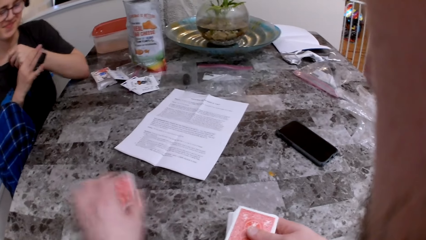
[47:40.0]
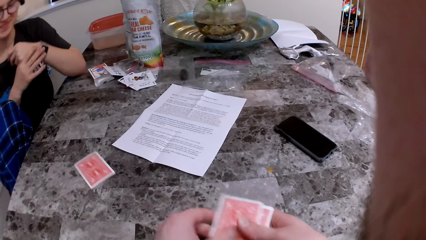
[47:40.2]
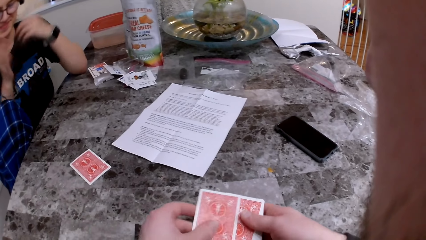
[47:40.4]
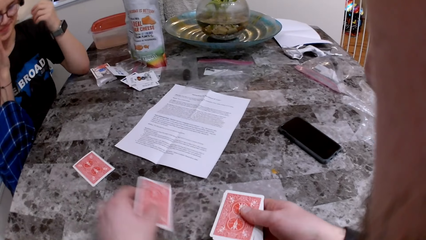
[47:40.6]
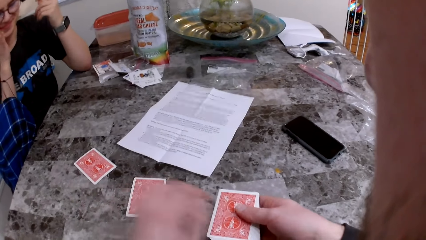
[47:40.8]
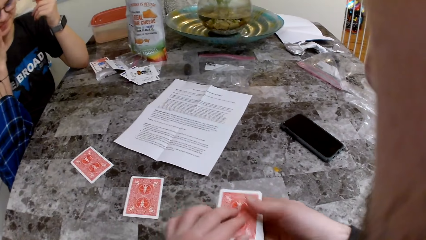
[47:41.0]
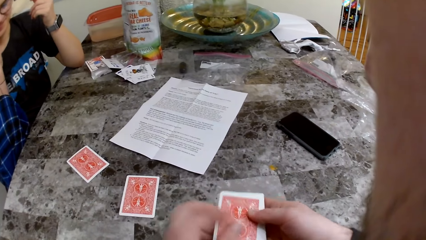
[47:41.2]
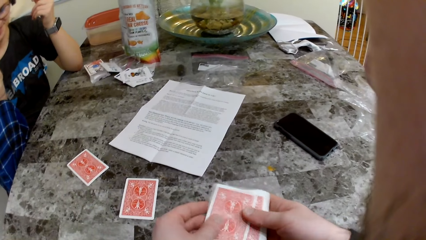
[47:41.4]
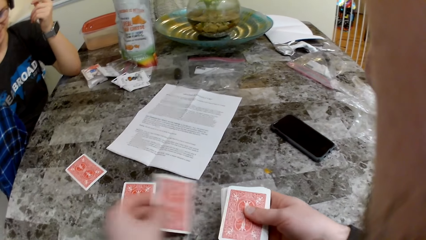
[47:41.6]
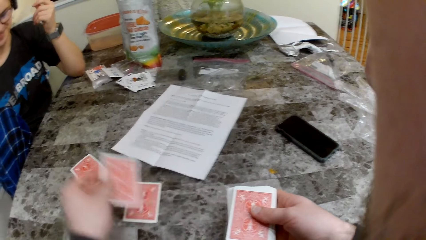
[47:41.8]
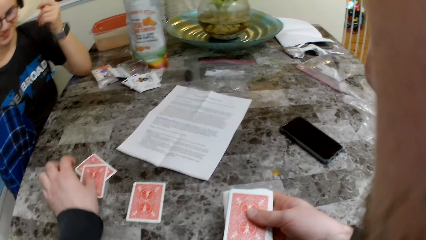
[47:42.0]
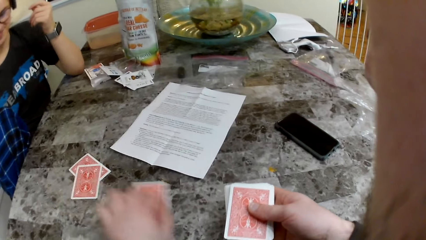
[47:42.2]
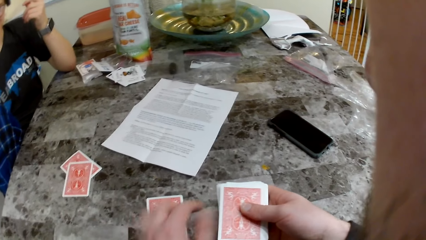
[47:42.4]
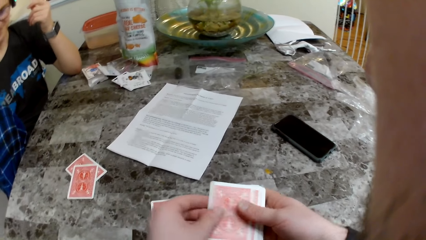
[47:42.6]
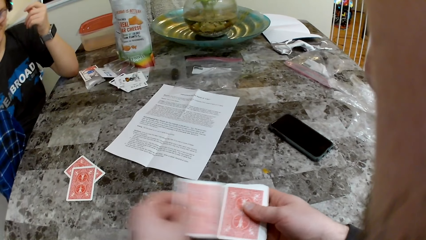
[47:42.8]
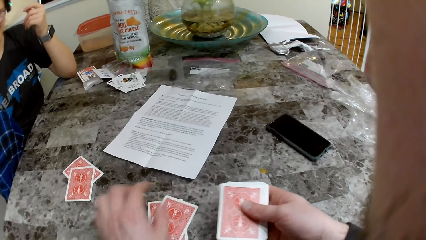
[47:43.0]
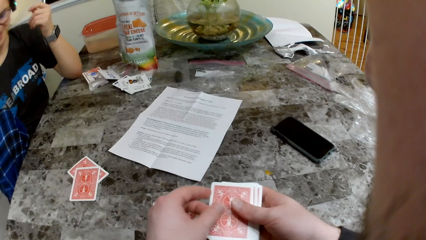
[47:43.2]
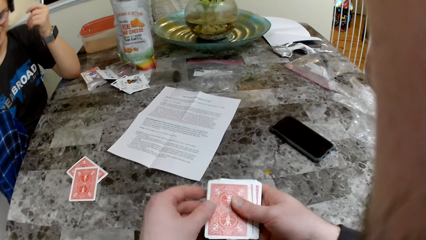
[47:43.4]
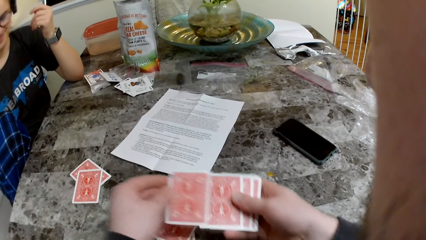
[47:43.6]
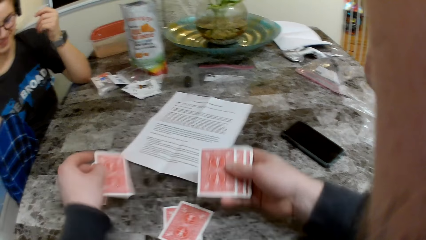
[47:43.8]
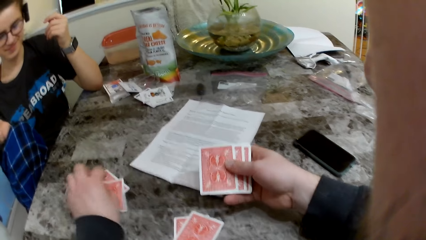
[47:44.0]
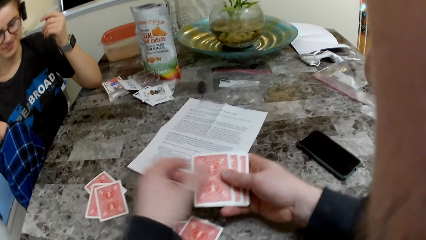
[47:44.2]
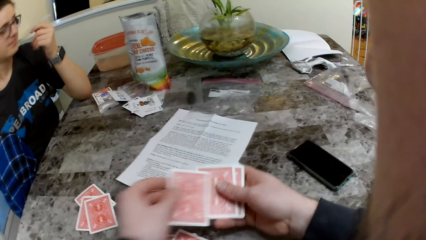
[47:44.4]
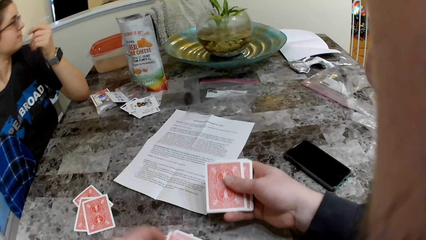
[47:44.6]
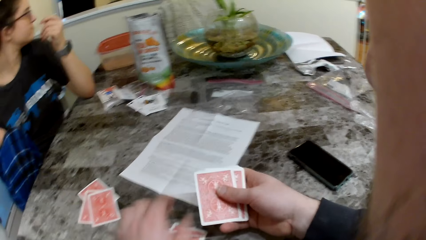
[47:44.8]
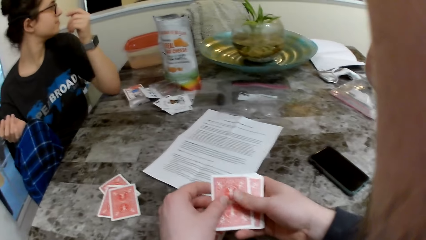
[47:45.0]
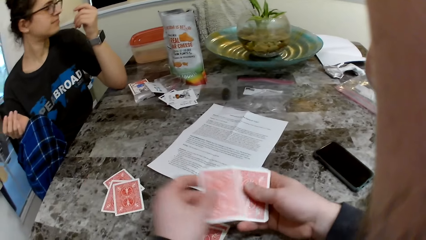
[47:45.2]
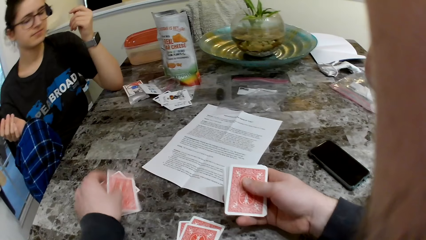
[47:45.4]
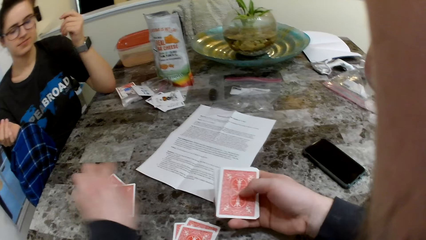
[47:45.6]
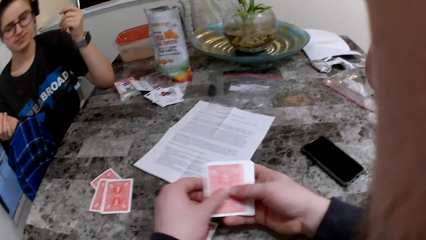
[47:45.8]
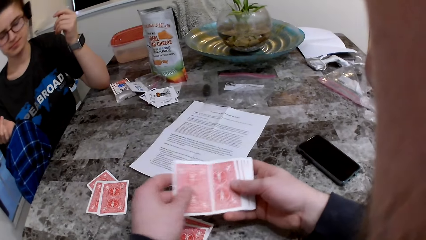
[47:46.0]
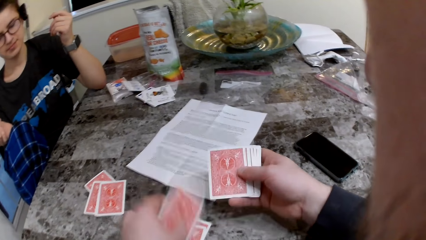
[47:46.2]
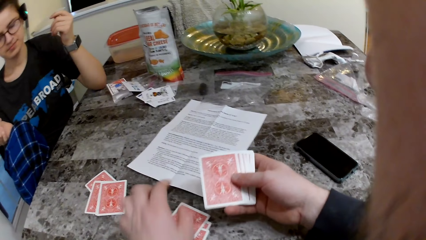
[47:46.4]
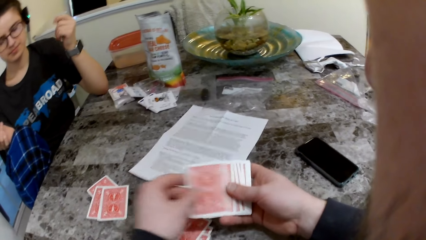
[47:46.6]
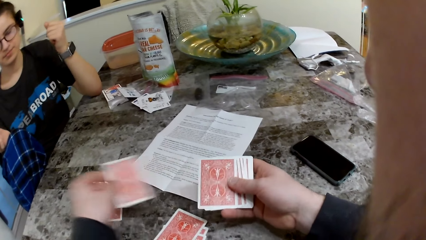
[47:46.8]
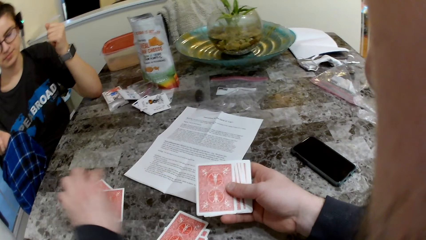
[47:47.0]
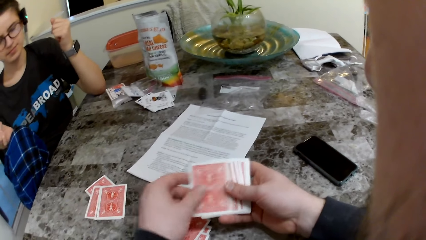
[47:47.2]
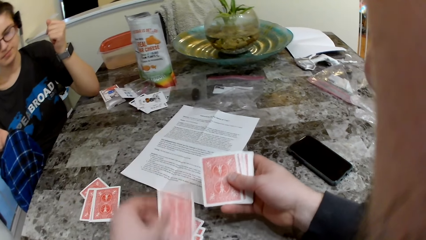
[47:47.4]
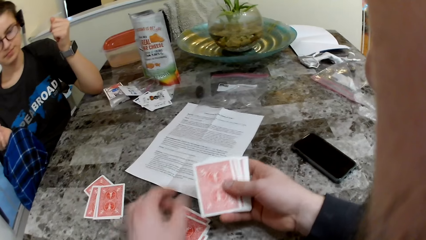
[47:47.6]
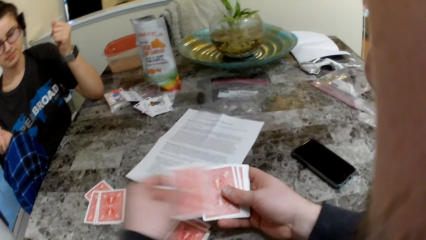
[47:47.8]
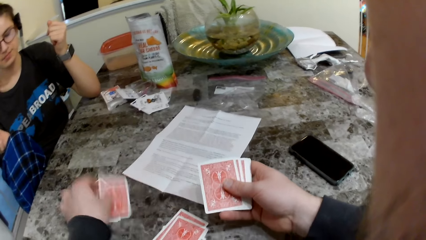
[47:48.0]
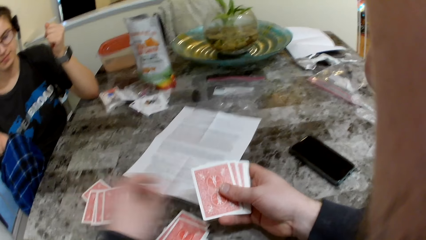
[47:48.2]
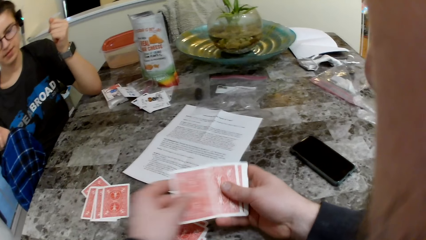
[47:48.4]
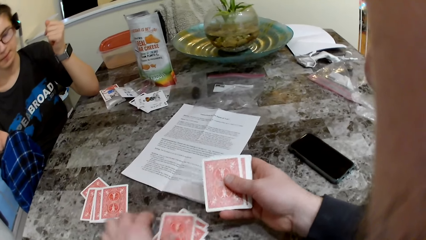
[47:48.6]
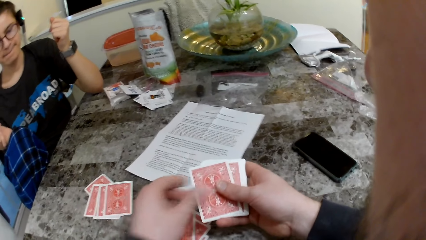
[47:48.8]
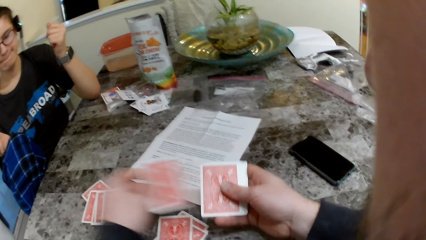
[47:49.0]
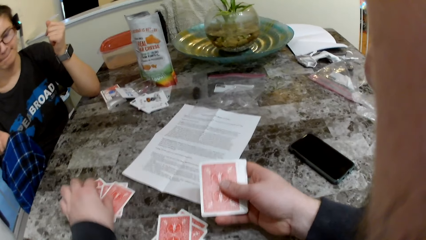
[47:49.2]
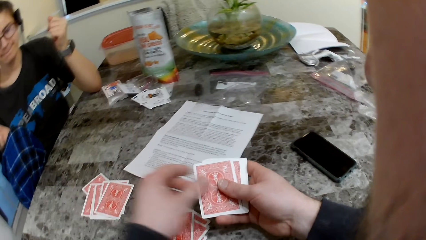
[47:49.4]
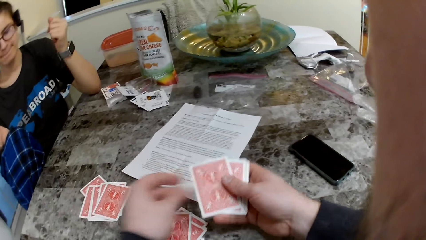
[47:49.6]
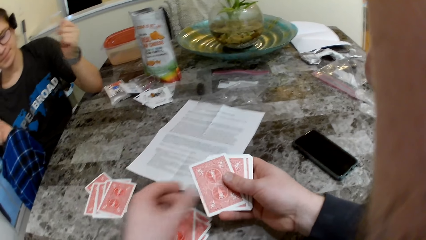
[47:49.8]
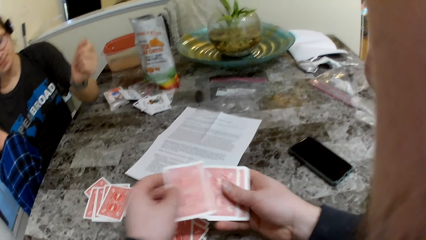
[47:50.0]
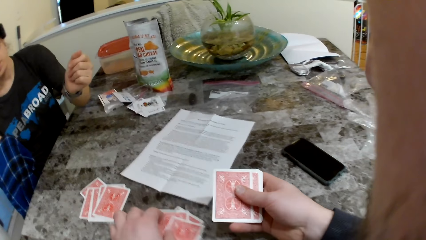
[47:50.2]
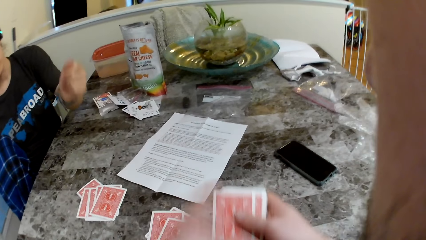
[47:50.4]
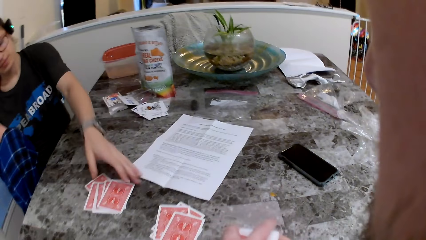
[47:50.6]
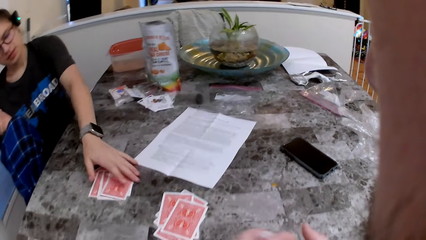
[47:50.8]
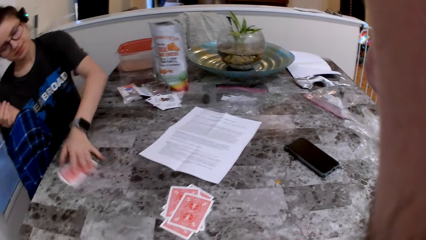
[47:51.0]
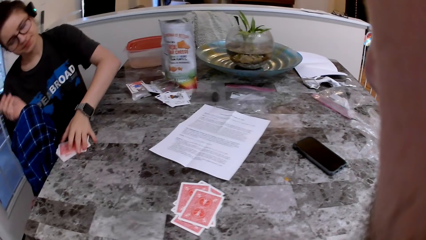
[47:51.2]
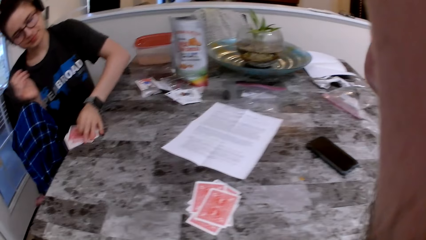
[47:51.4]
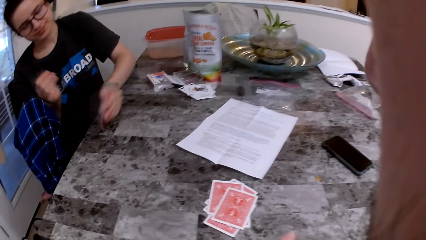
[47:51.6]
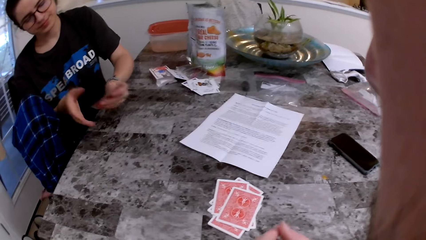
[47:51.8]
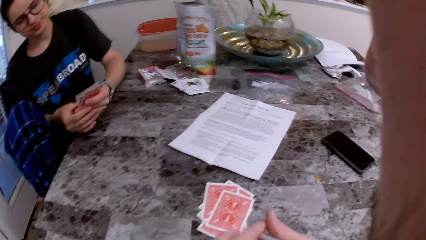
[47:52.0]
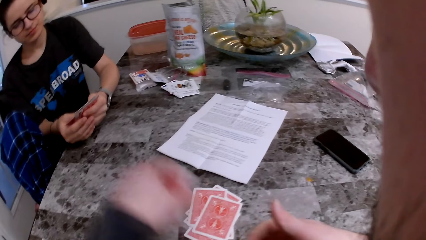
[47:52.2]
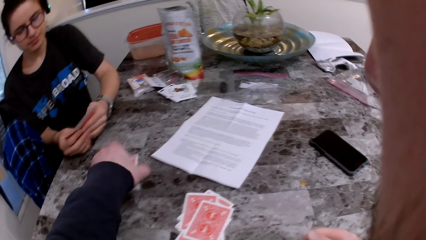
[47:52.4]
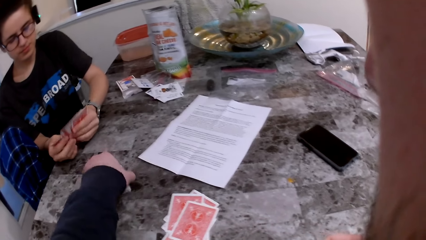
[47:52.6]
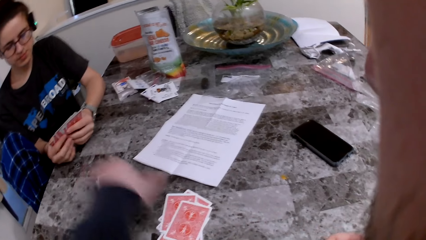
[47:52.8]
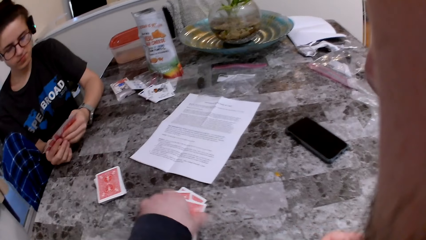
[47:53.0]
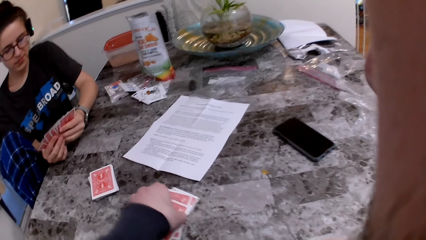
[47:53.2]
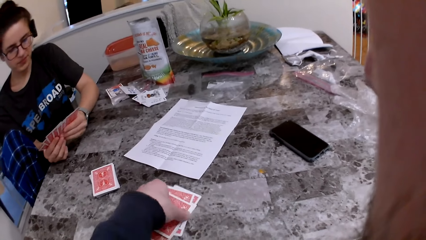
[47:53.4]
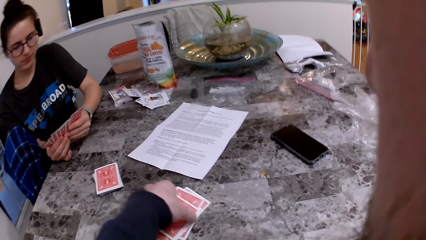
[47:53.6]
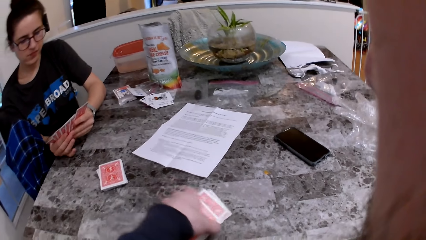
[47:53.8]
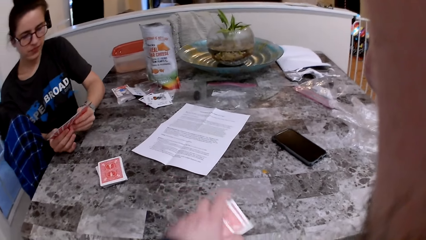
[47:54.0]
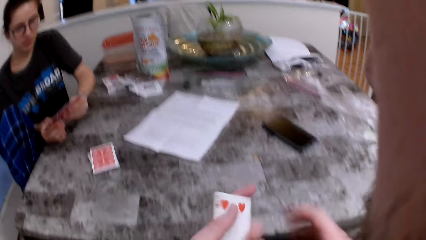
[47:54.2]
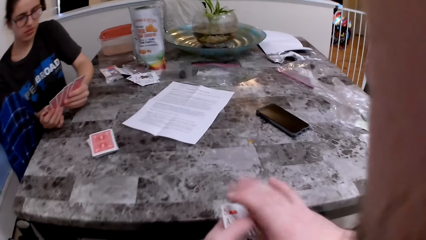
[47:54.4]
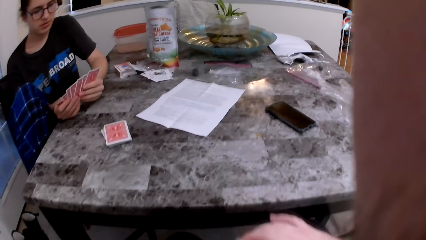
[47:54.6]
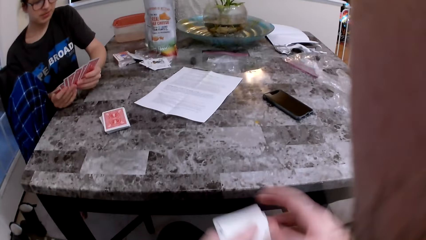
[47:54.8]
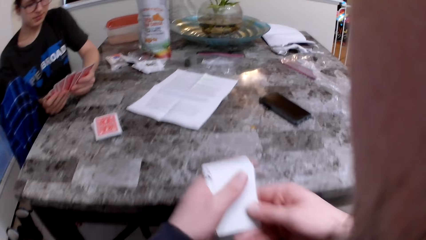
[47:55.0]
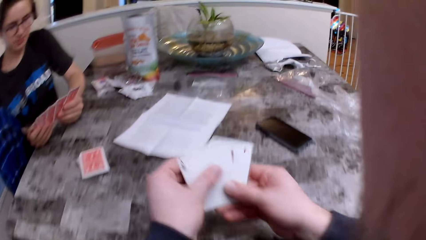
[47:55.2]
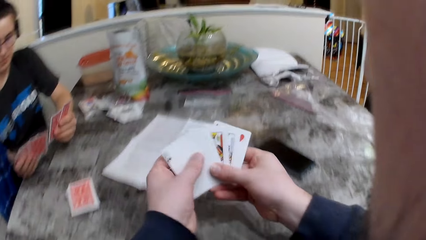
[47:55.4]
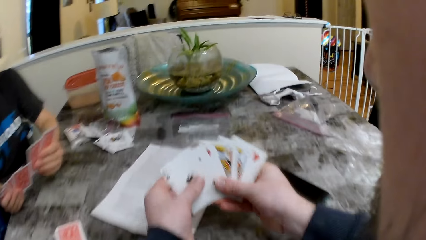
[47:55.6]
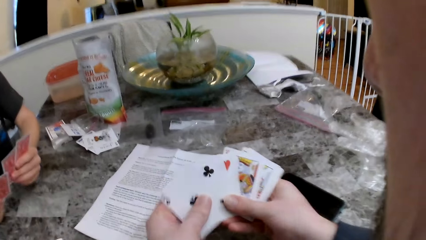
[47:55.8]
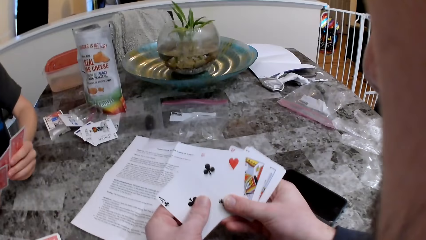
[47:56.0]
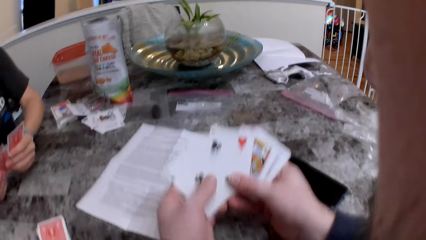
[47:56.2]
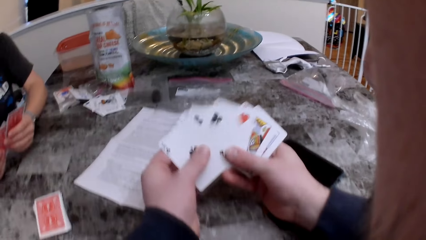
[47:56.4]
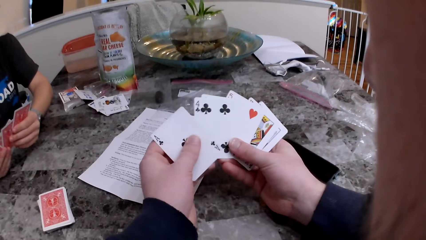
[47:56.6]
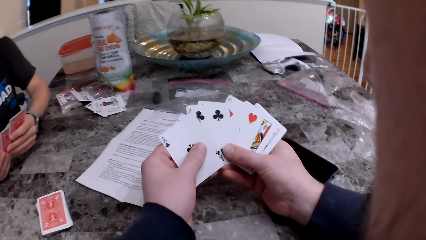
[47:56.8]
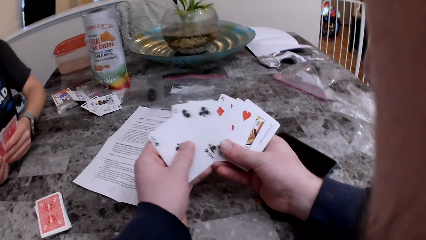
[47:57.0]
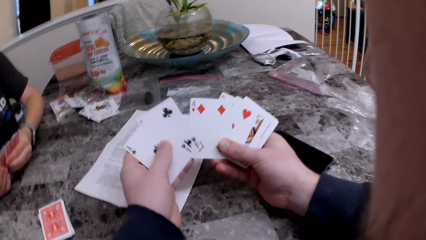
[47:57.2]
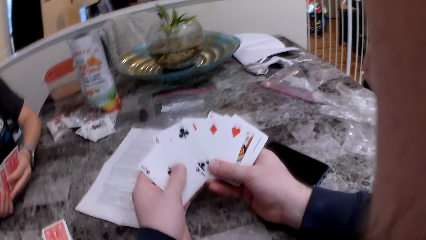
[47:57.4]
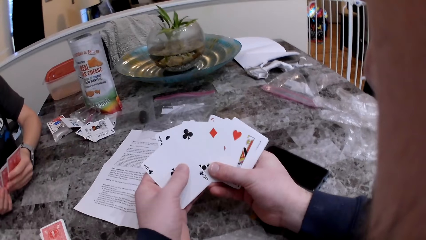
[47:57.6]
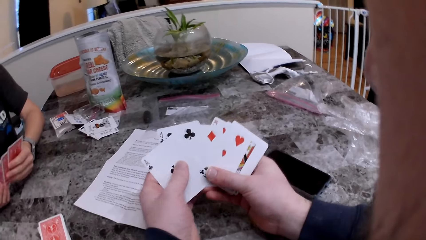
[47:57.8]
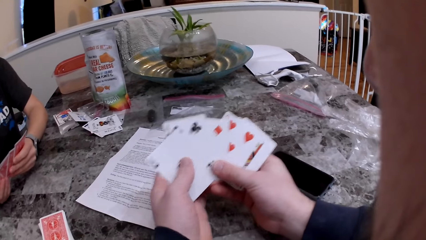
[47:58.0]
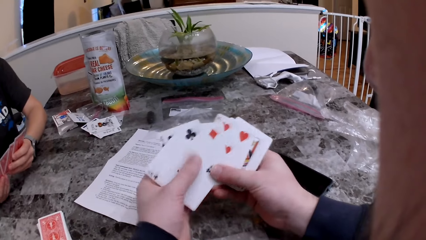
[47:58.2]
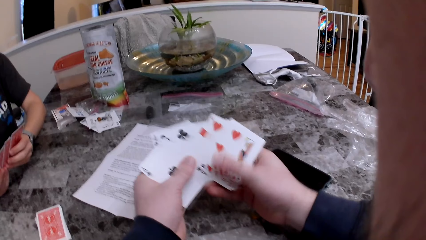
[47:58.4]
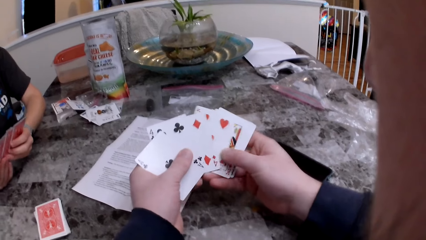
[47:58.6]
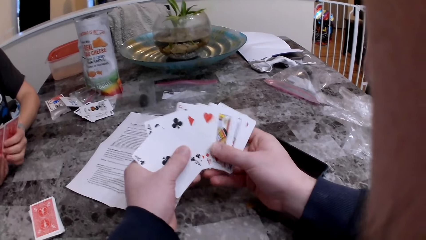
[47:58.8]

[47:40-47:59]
The camera wearer deals cards on the table with both hands. The woman picks up the cards. The camera wearer puts the remaining cards on the table. The woman checks the cards. The camera wearer picks up the cards from the table. They check the cards.
